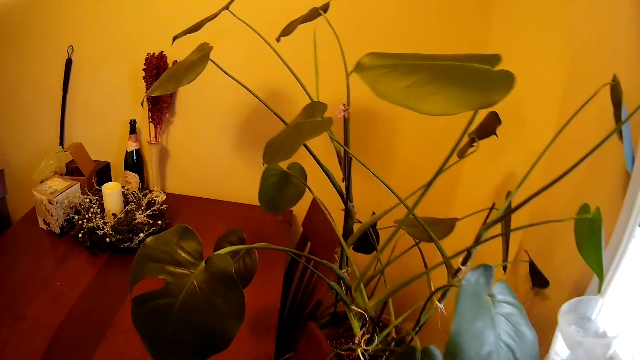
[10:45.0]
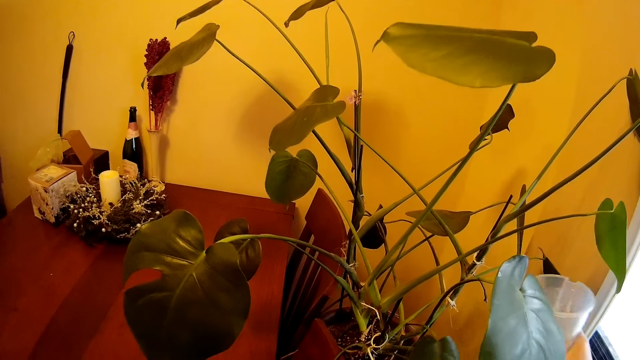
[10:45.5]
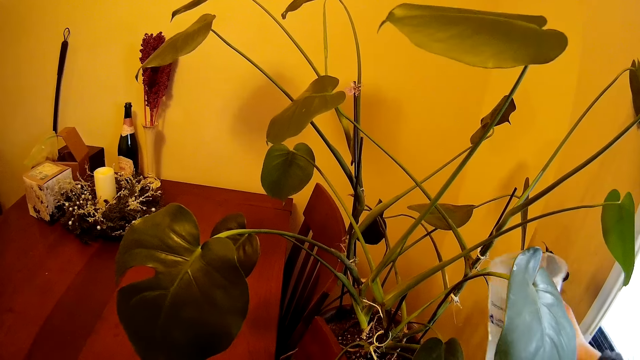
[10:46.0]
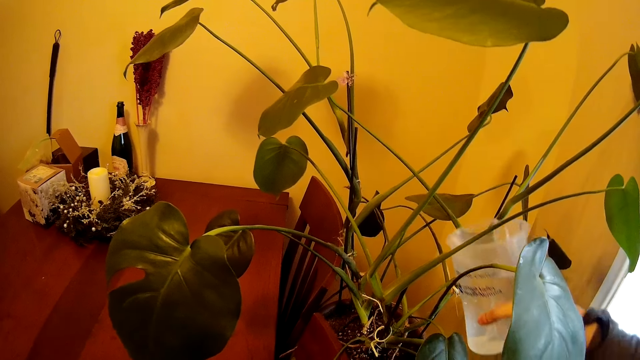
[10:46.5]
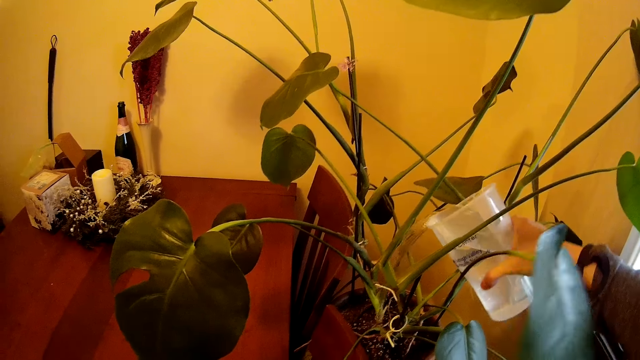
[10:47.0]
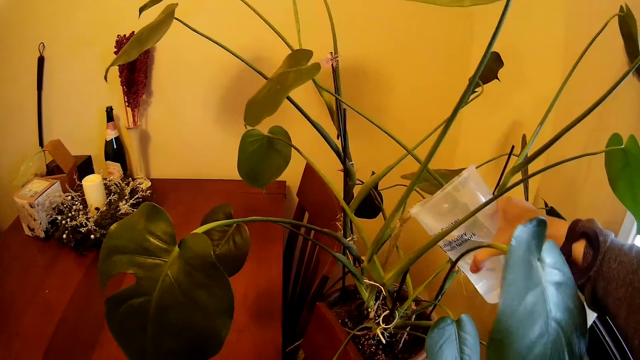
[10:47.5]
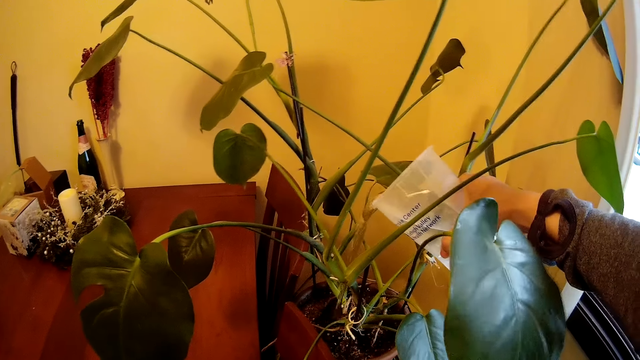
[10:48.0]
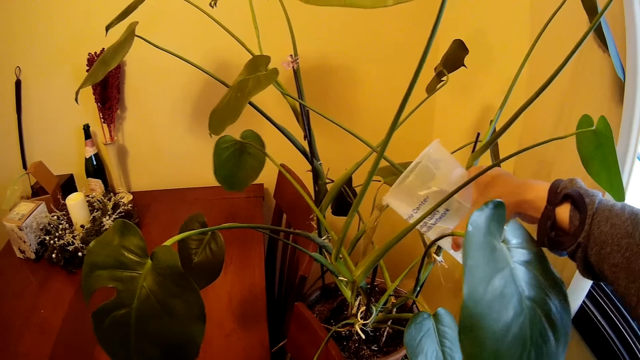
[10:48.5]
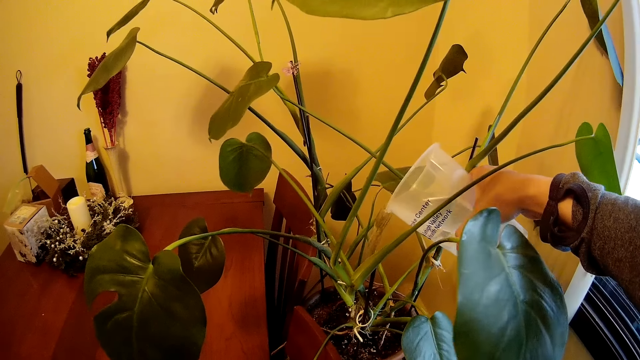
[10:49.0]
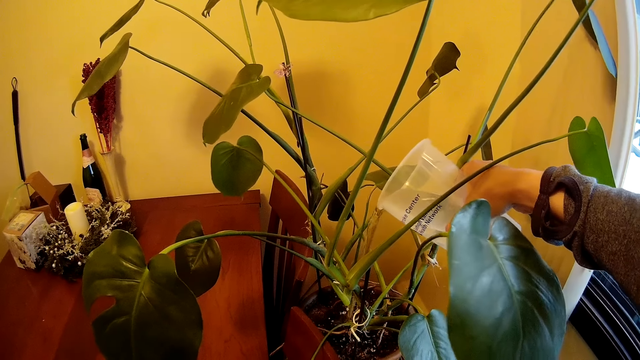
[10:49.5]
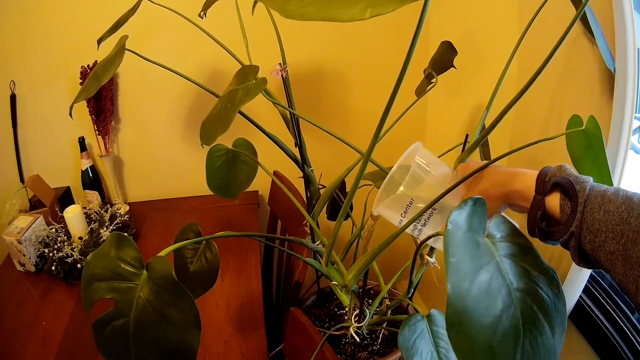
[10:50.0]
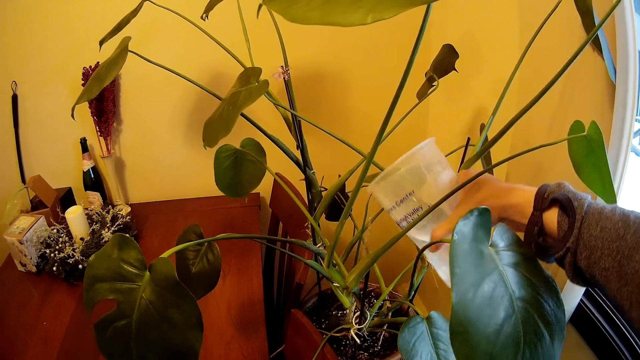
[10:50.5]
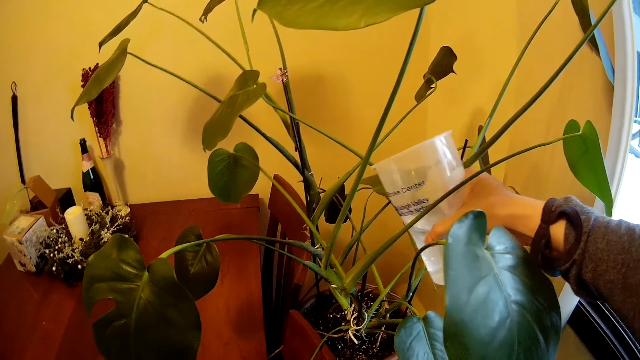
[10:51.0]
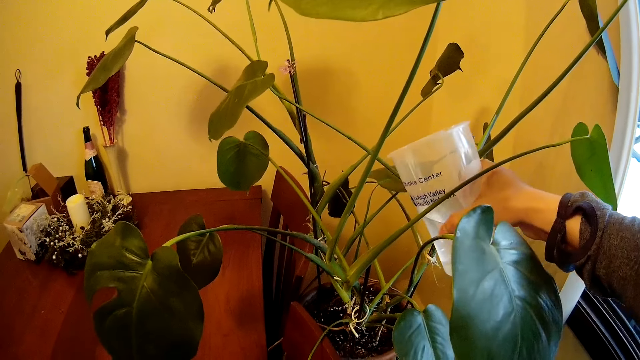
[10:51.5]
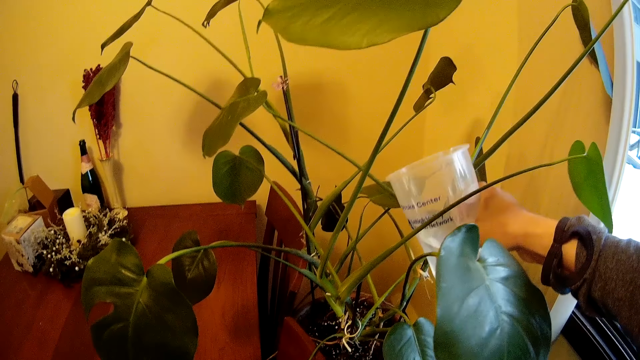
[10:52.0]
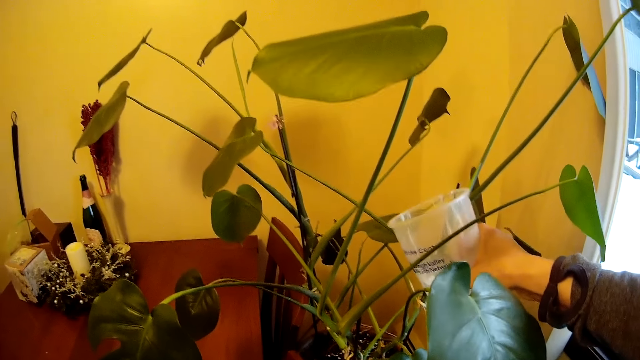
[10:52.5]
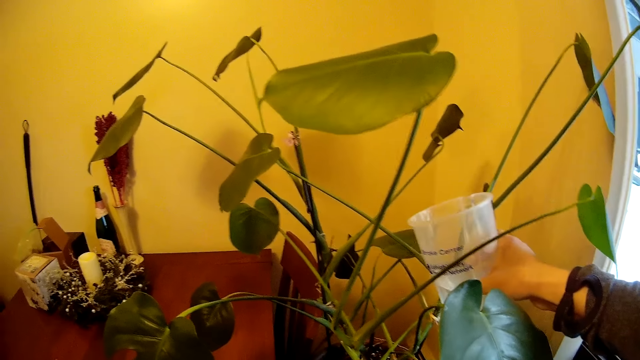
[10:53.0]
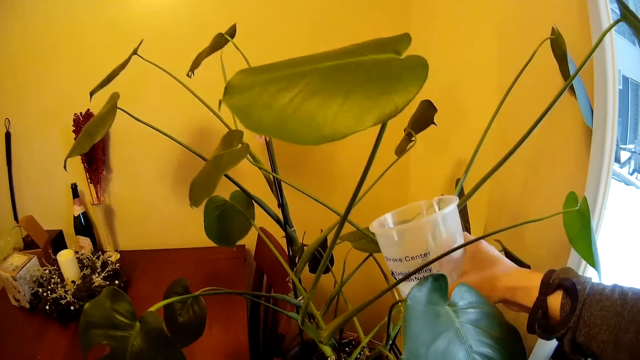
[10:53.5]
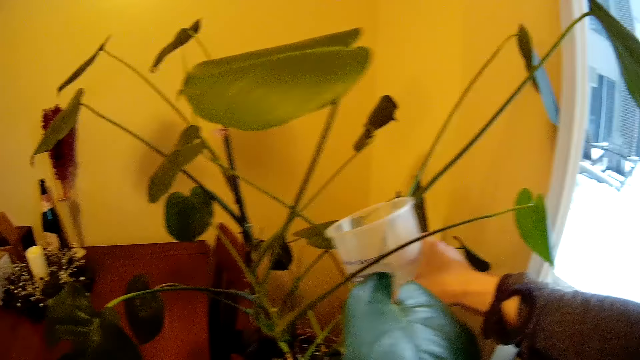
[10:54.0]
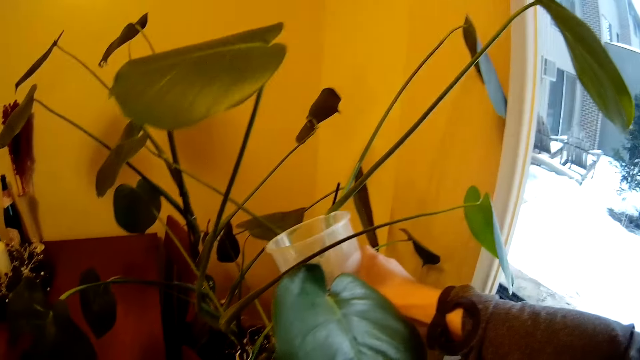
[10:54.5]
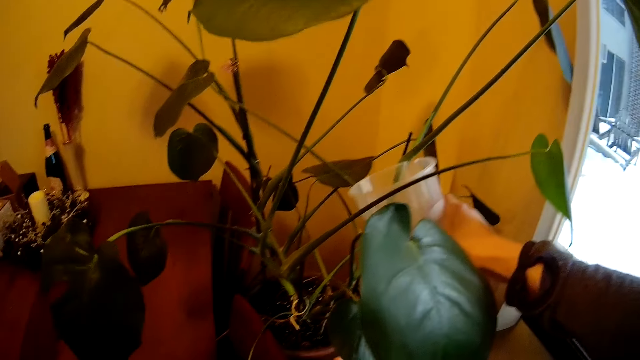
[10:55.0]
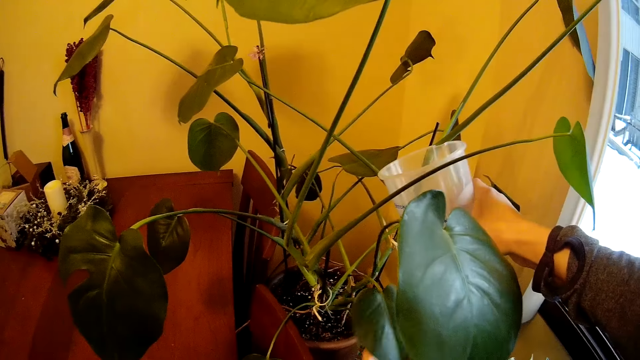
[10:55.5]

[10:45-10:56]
The camera wearer touches a plant in a flower pot in the kitchen with her left hand. She pours water from the cup in her right hand into the flower pot in the kitchen.

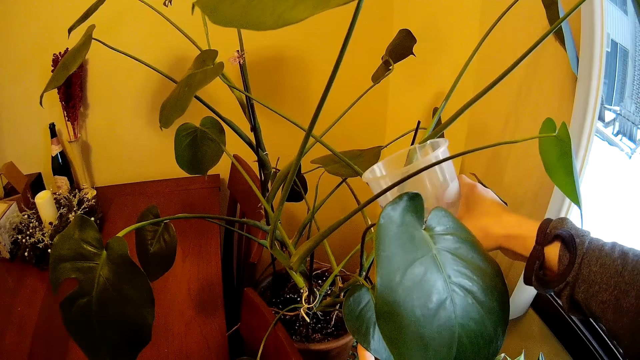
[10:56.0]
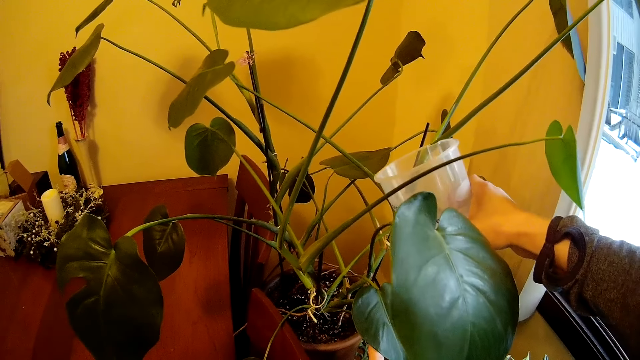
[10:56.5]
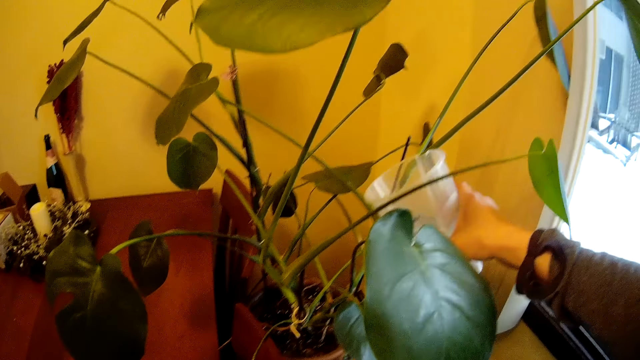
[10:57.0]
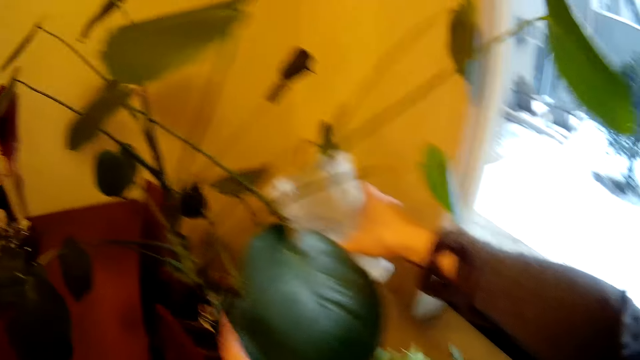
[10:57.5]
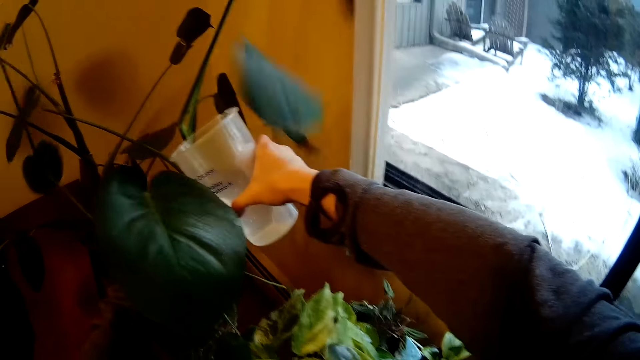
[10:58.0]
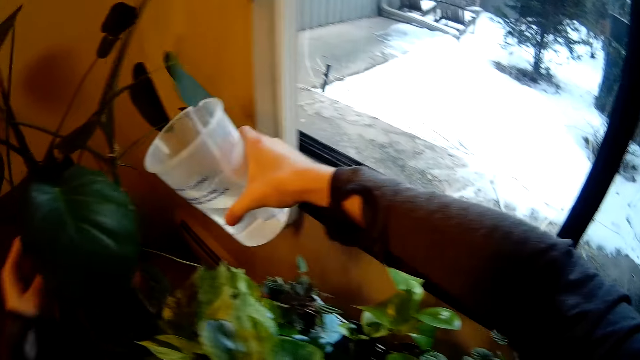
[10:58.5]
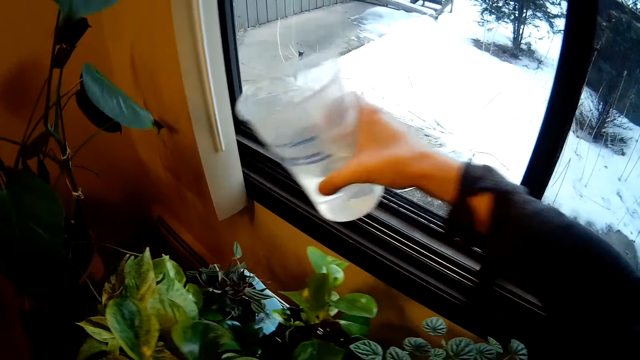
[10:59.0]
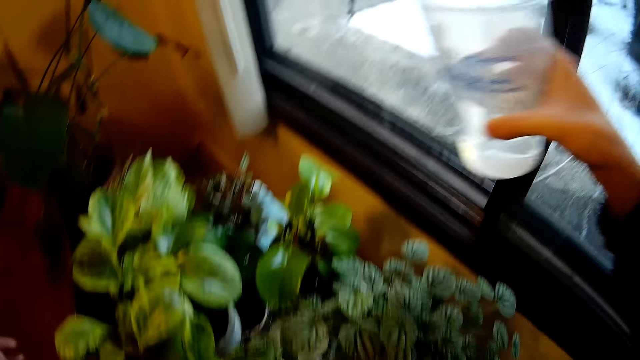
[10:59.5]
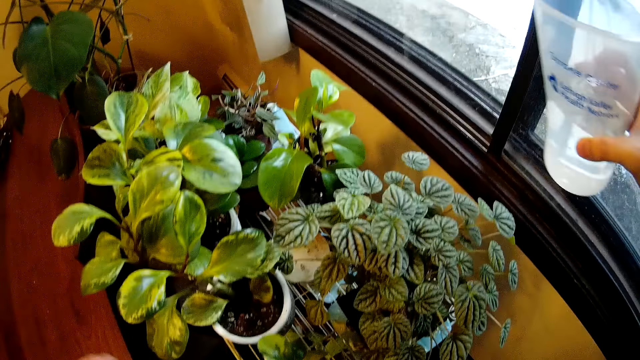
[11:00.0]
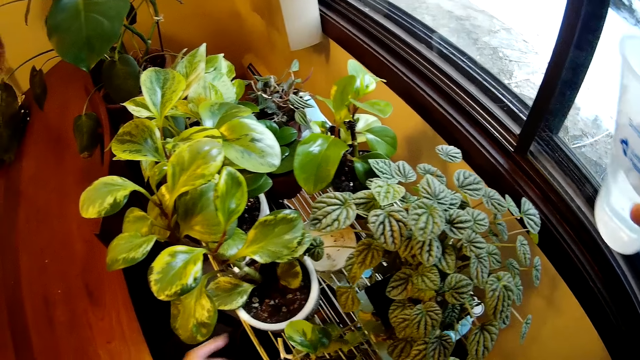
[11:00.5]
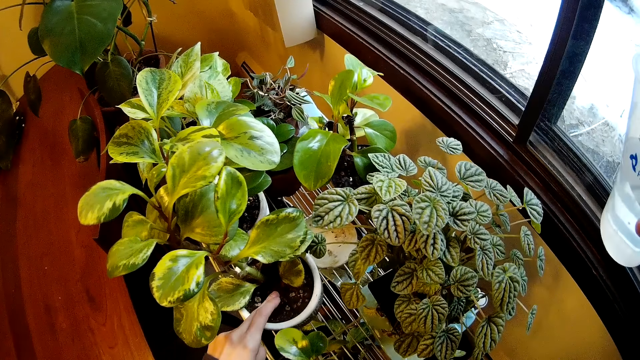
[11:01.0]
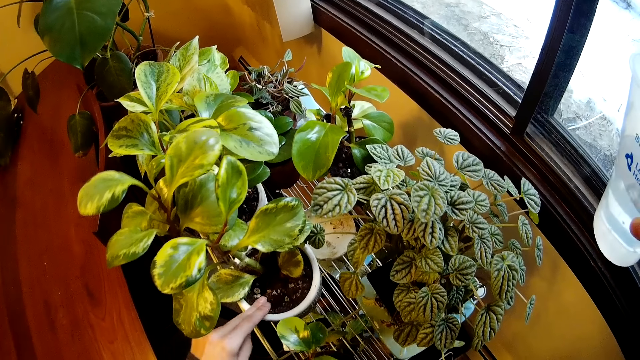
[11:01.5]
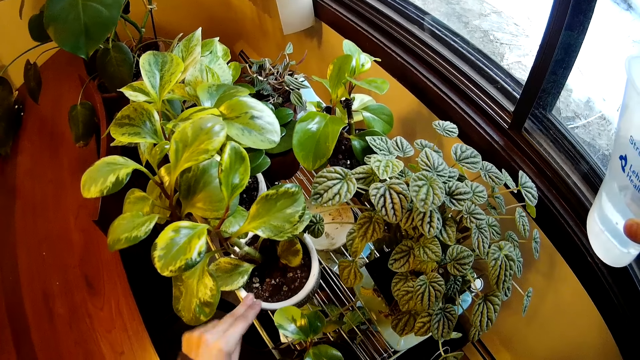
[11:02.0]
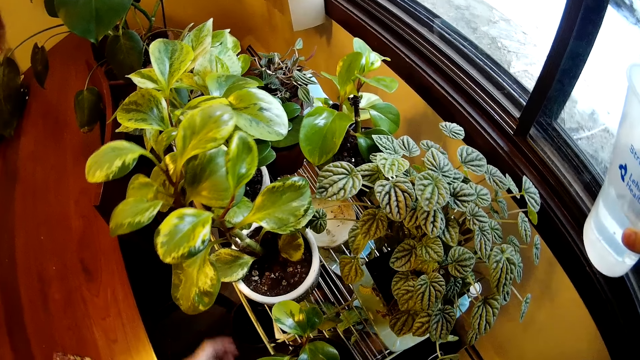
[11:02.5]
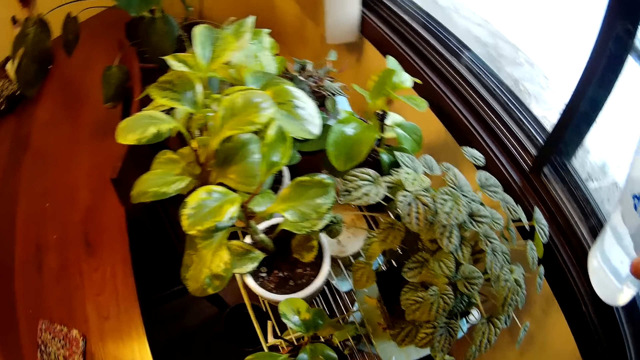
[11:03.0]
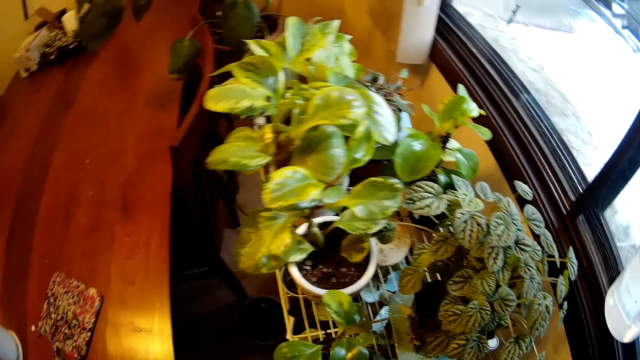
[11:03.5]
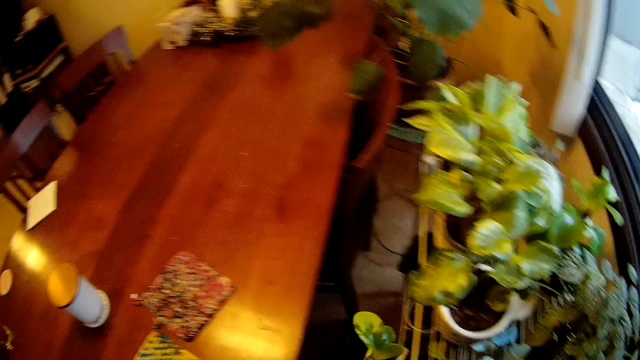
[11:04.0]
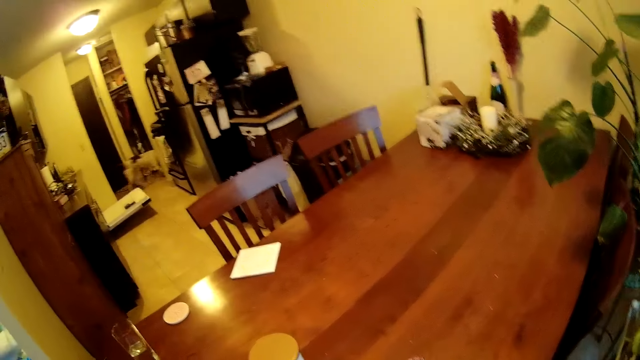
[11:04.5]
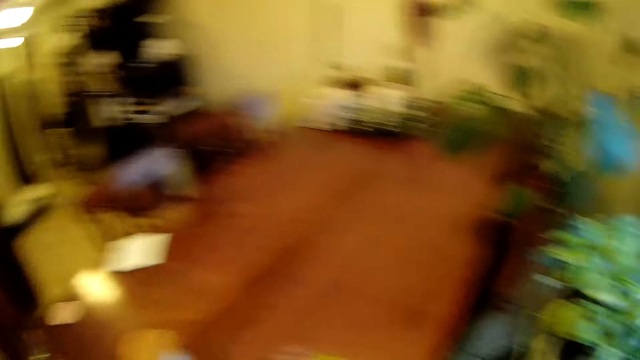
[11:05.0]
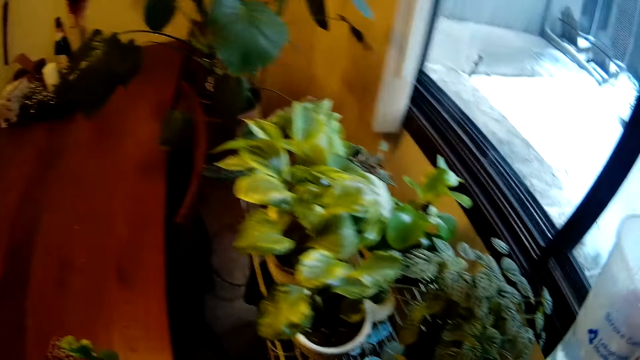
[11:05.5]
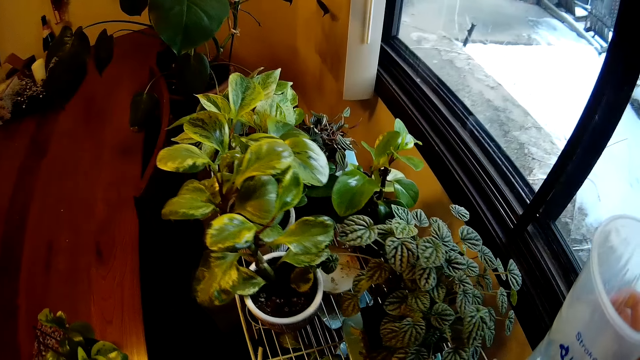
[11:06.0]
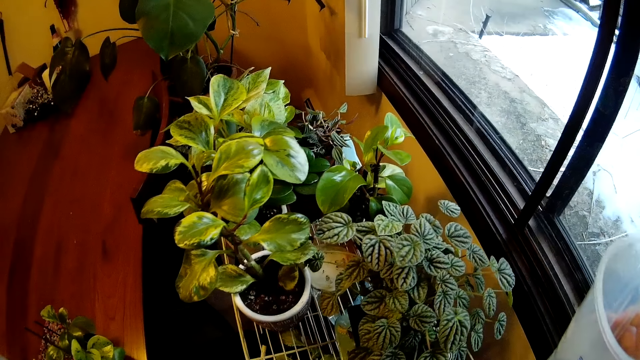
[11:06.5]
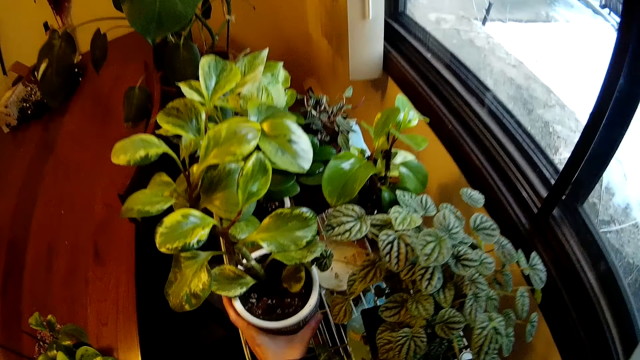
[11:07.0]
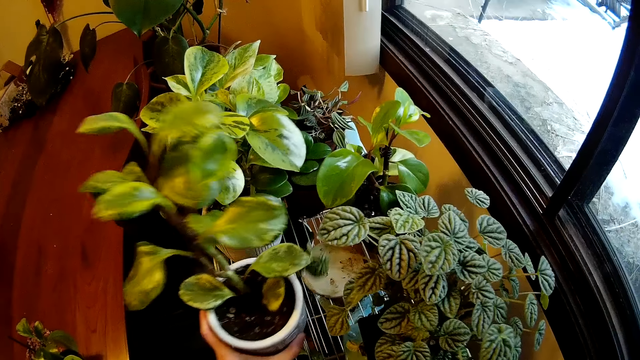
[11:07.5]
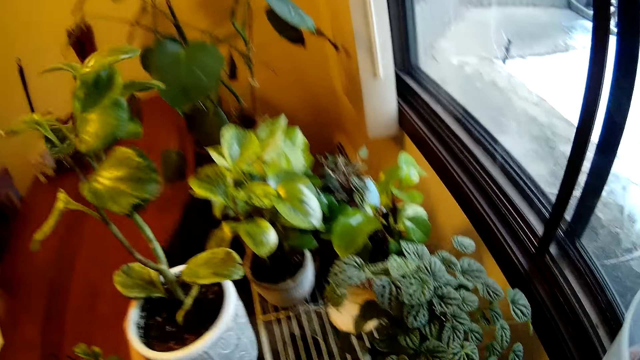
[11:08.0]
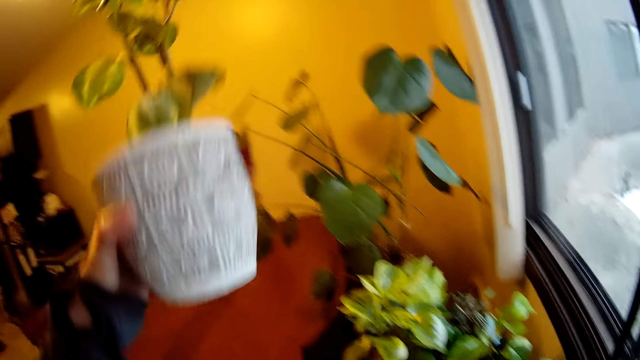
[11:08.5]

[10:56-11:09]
The camera wearer touches the plant in a flower pot on a rack in the kitchen with her left hand. She touches the soil. She picks up the plant. A dog walks through a door. The camera wearer puts the plant on a table. She picks the flower pot from the rack with her left hand.
